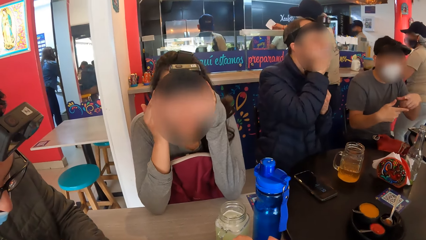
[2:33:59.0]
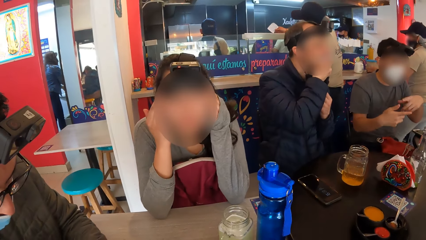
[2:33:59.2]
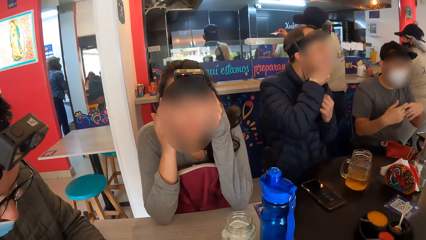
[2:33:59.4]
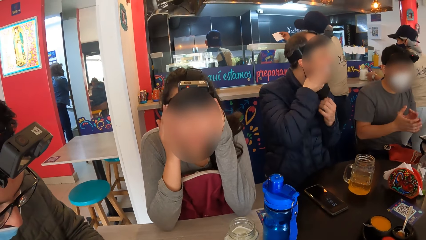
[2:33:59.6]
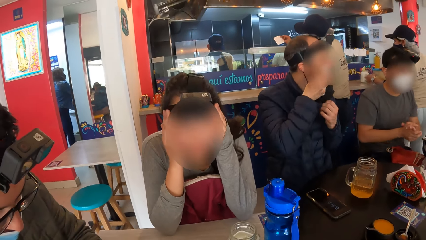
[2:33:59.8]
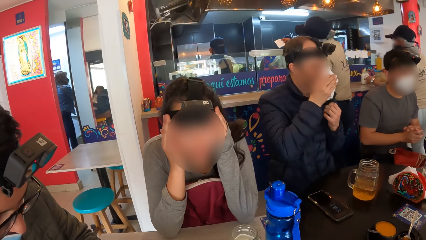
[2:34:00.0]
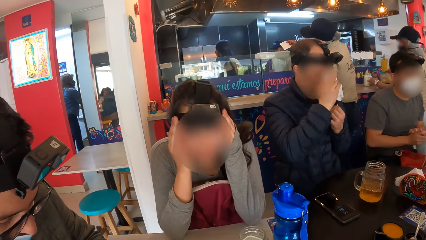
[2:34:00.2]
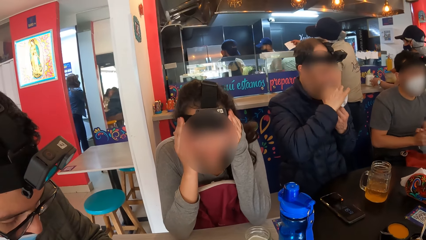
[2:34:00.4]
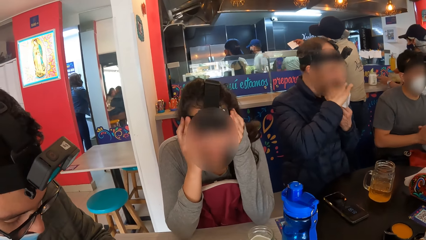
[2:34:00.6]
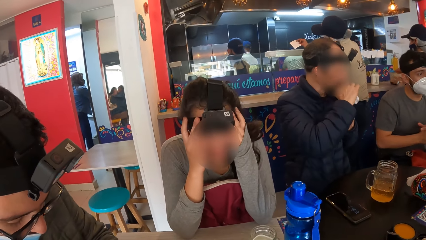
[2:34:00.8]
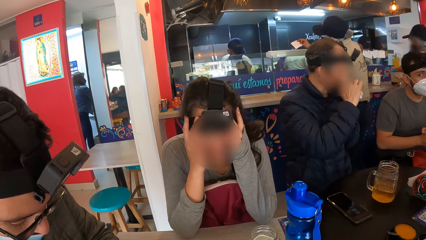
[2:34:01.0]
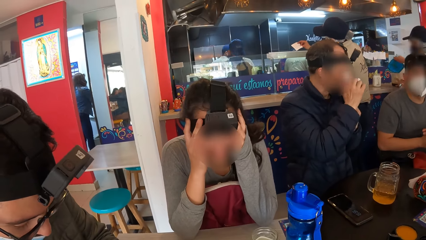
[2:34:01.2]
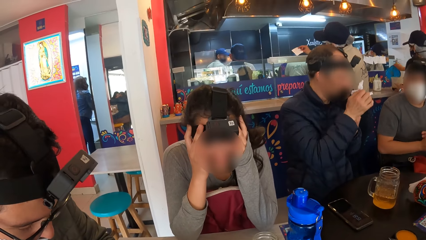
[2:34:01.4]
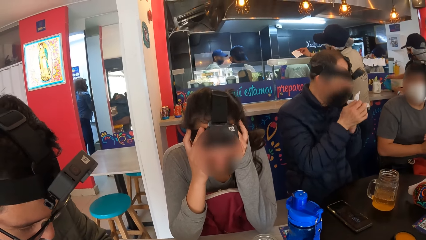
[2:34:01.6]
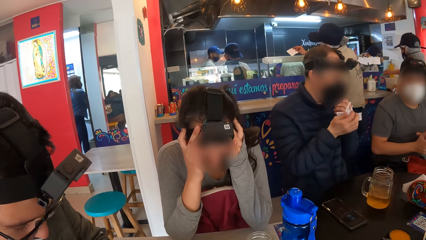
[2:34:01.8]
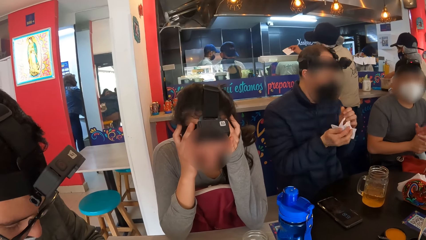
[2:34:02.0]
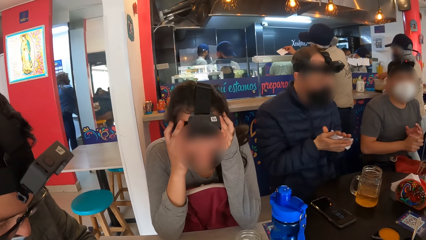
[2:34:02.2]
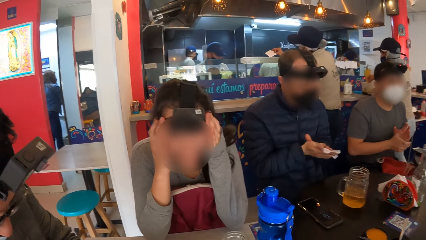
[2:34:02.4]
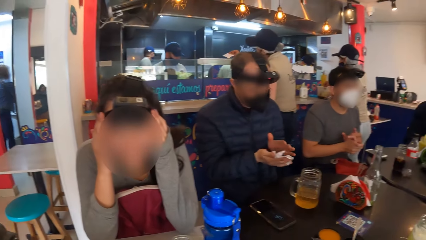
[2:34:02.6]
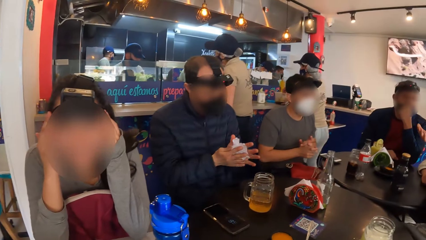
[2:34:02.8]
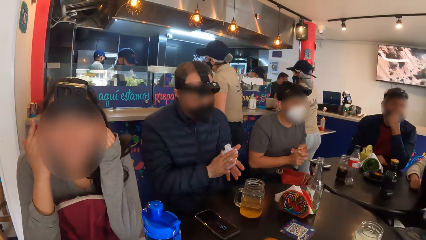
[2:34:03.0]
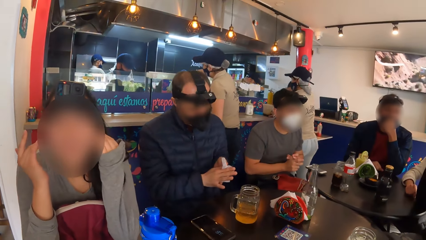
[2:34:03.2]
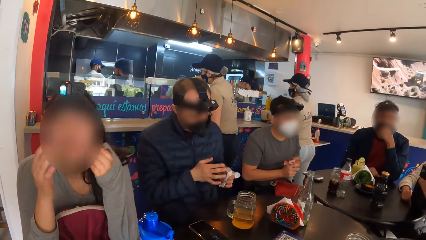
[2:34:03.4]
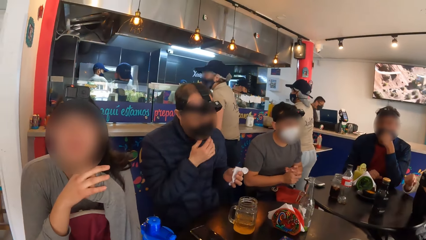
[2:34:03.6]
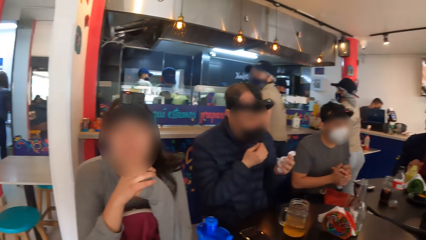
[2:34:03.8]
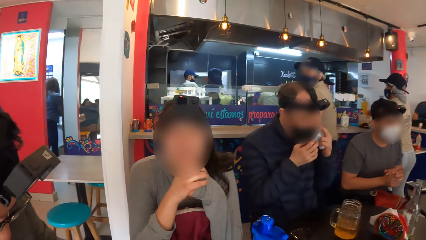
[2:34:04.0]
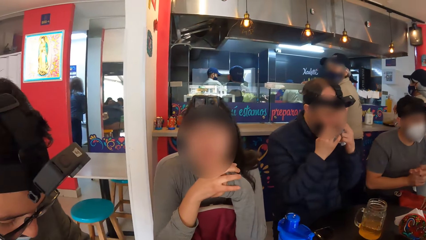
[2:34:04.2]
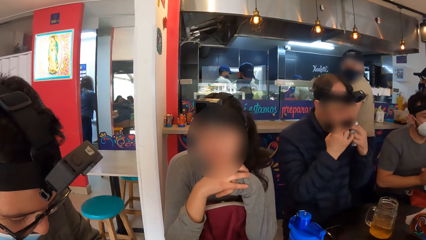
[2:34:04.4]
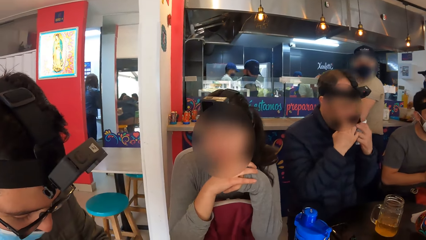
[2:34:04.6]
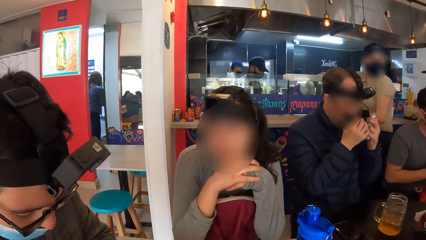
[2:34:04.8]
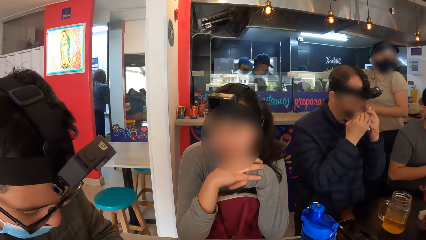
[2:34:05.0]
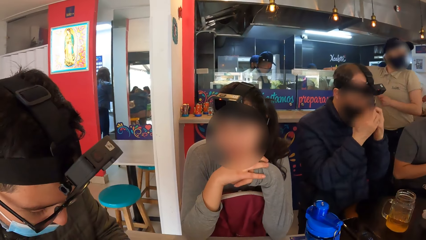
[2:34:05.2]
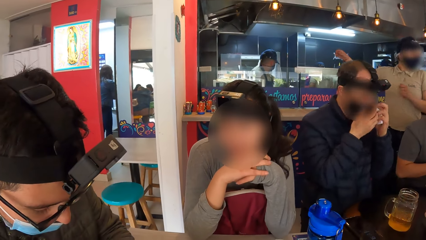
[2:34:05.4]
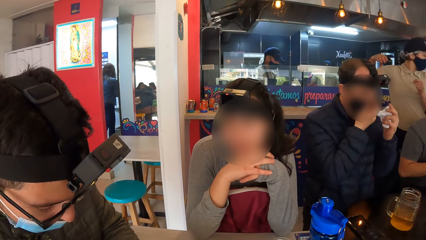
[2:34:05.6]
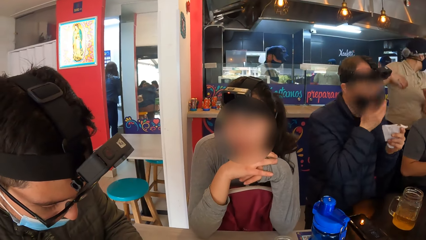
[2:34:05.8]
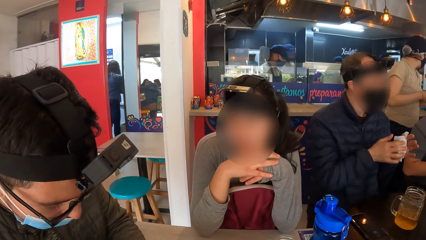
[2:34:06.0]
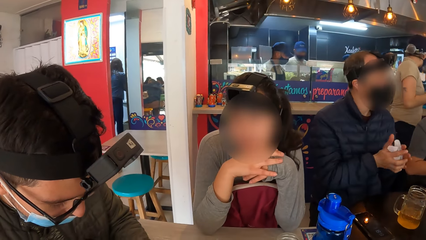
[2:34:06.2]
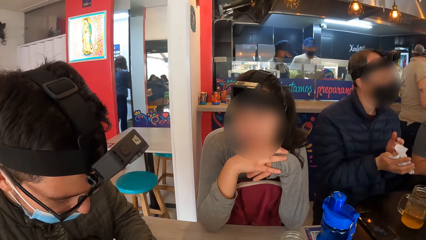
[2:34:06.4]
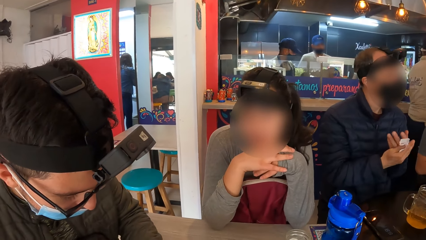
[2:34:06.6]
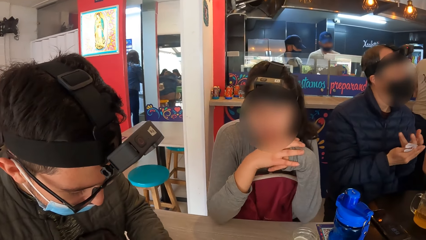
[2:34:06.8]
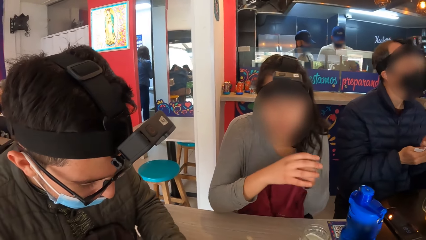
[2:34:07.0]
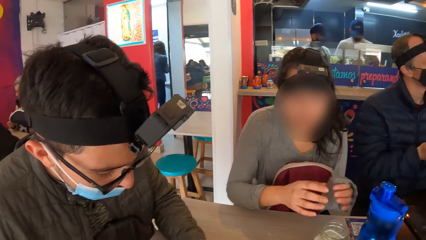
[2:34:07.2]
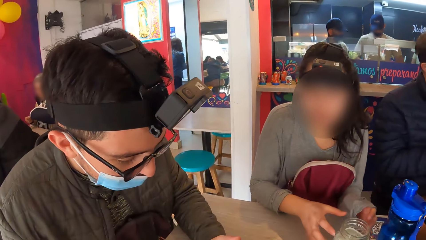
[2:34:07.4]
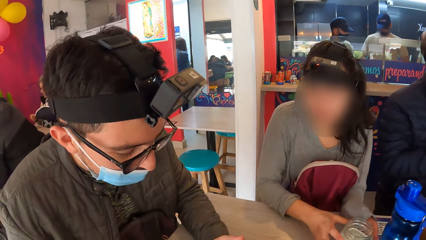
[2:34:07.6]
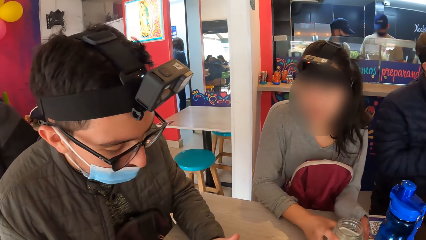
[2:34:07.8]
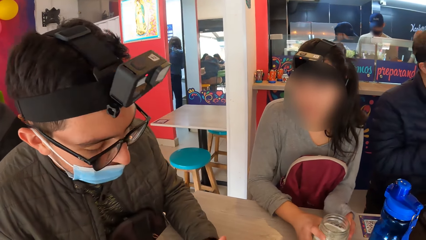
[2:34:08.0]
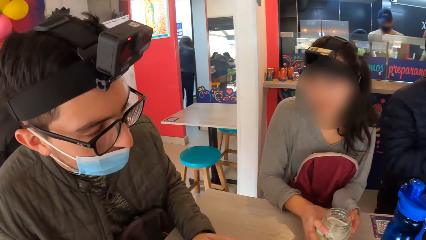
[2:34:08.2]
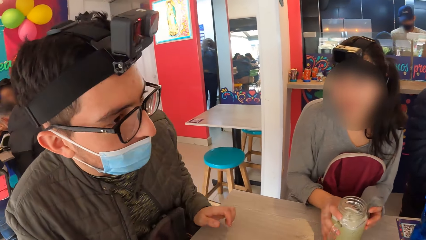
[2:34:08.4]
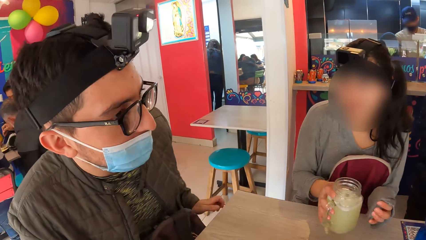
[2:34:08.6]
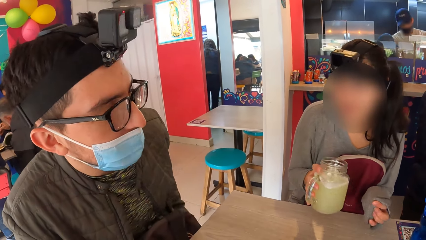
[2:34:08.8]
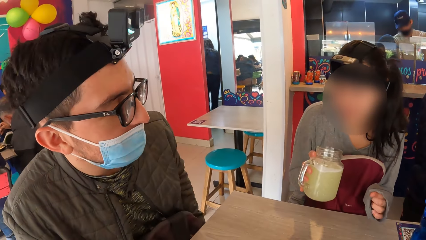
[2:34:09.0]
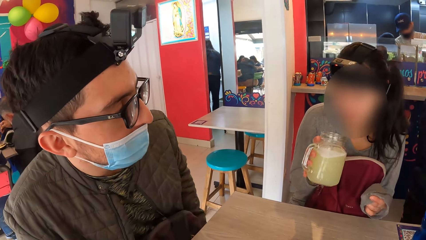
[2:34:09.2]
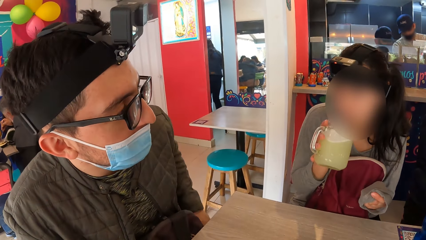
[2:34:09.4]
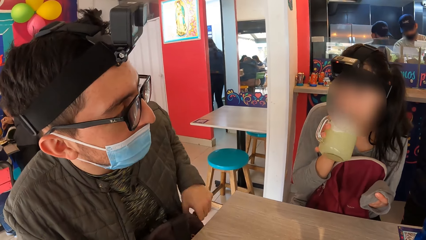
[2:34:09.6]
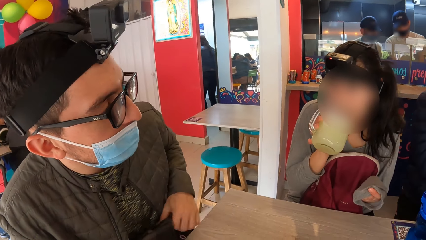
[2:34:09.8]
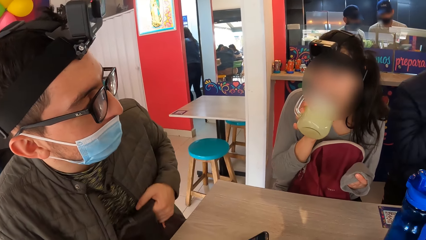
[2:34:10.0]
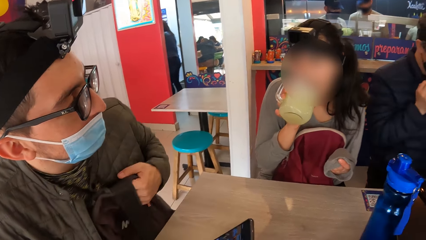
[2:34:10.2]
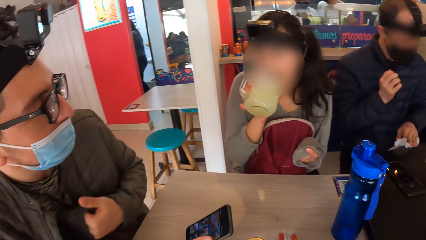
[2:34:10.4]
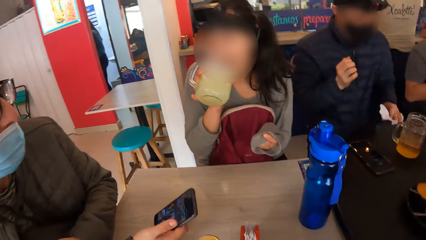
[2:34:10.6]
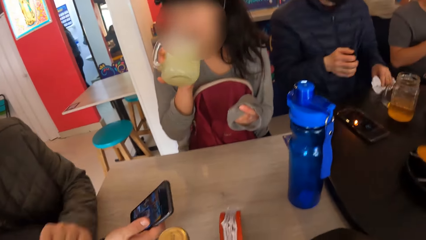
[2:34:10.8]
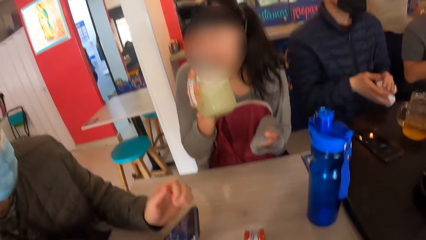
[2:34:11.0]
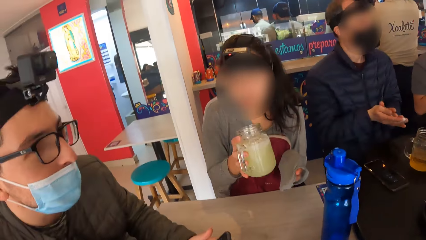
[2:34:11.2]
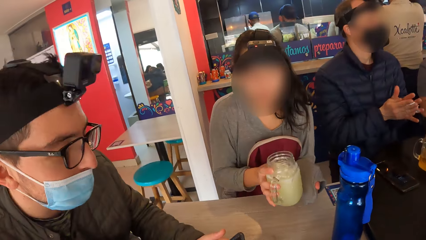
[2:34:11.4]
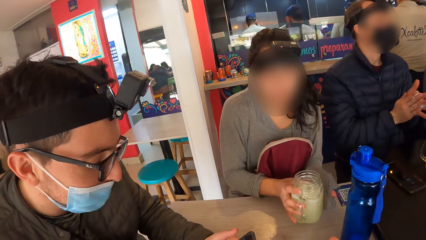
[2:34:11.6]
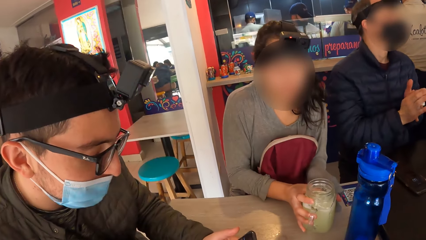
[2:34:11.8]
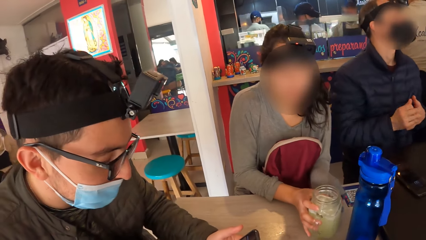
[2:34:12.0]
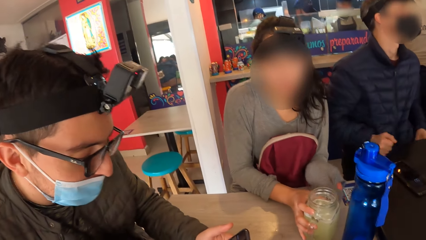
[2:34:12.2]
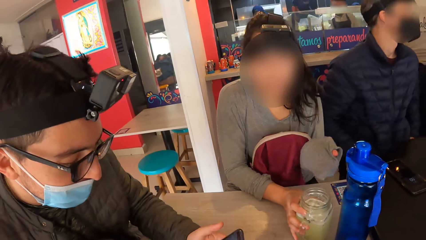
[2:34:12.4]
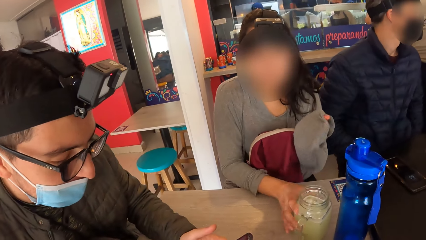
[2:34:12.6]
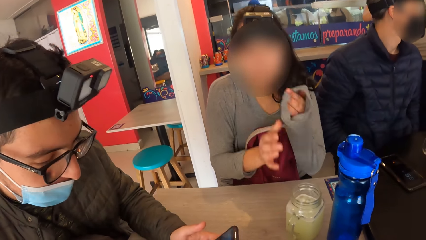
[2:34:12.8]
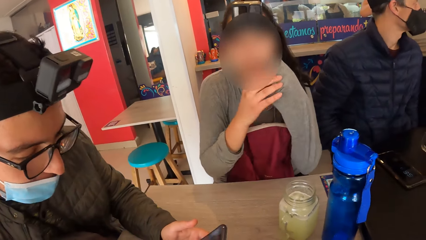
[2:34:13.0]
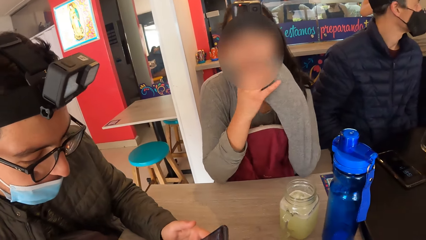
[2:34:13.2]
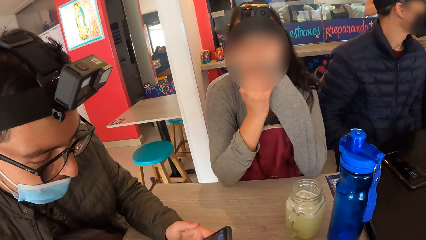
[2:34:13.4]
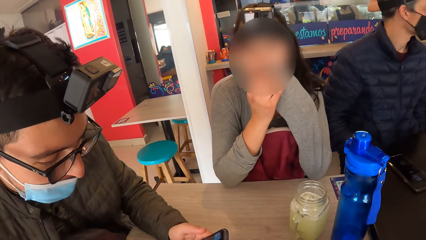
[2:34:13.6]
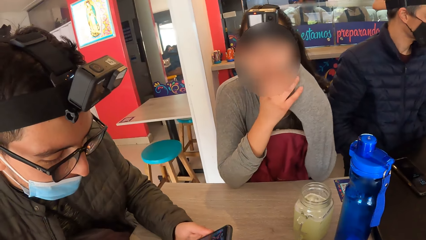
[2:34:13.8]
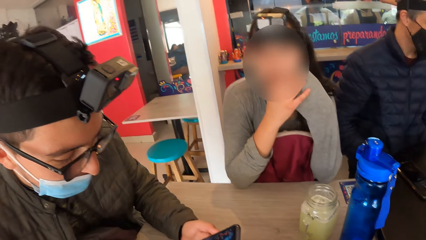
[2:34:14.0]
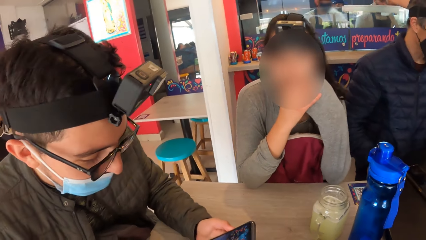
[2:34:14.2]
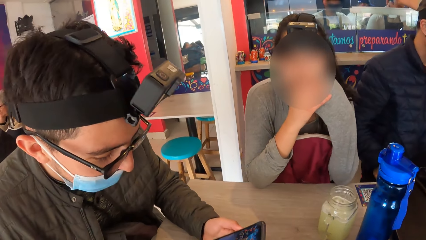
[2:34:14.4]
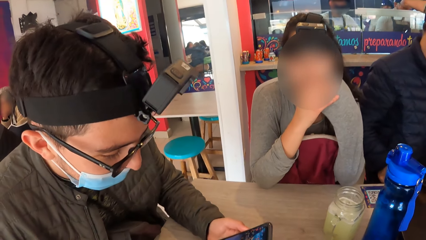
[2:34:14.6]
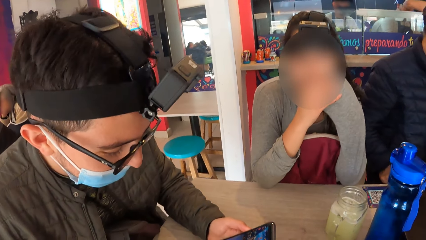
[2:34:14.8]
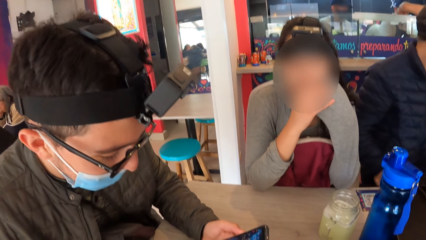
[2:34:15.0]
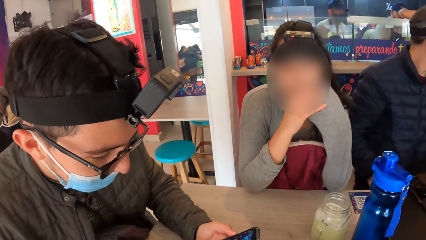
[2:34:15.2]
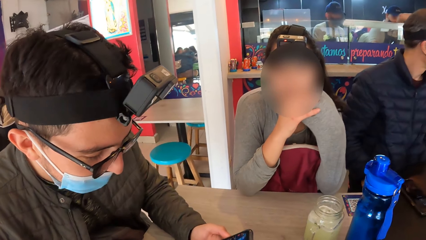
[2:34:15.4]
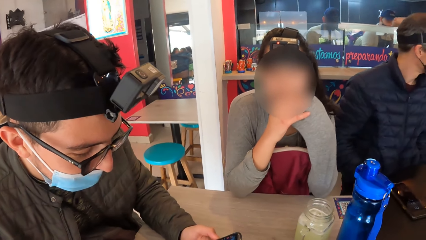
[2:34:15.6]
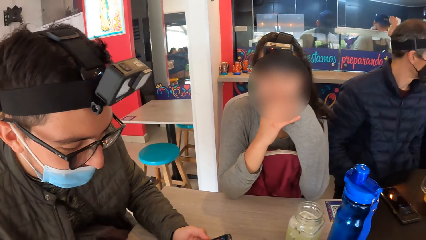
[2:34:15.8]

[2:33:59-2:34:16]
A waiter examines a piece of paper in his right hand. Another waiter moves a glass of milkshake on the counter with her left hand, opens the lid of the jug of coffee with her right hand, and picks up a spoon from inside the jug of coffee with her right hand. A man cleans both hands with the serviette. The other waiter stirs the coffee with the spoon in her right hand. The man adjusts the face mask on his face with both hands. The camera wearer talks with a woman and a person. The woman picks up the glass of juice from the table with her right hand. She drinks from the glass of juice in her right hand. The man cleans the table with the serviette in his left hand. He cleans both hands with the serviette. The person scrolls the phone. The man puts the serviette on the table. The woman drops the glass of juice on the table with her right hand.
